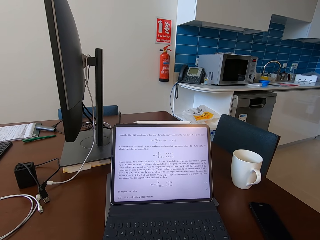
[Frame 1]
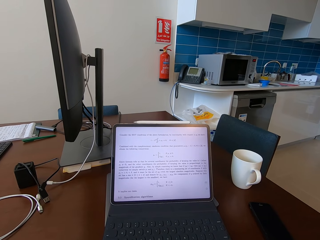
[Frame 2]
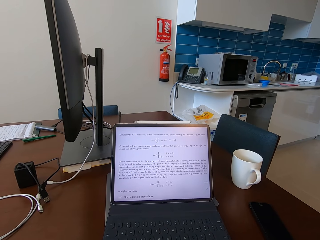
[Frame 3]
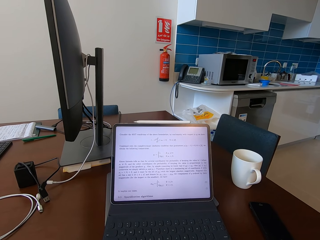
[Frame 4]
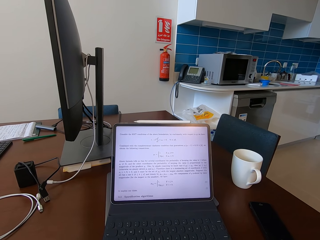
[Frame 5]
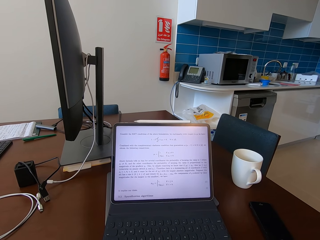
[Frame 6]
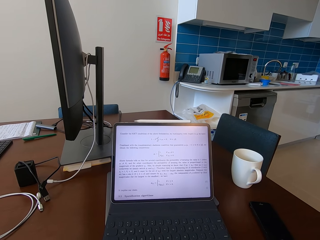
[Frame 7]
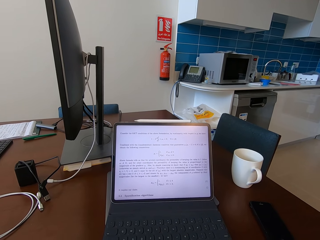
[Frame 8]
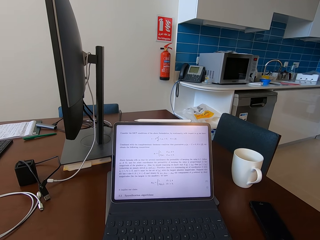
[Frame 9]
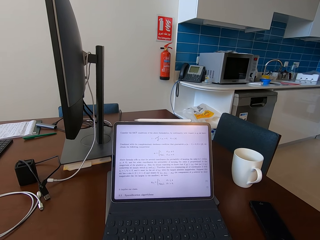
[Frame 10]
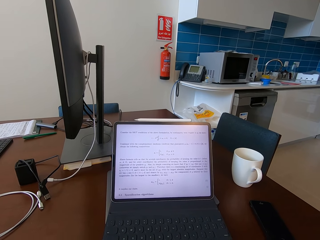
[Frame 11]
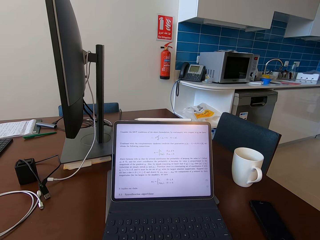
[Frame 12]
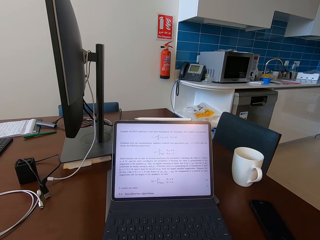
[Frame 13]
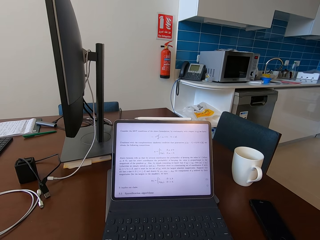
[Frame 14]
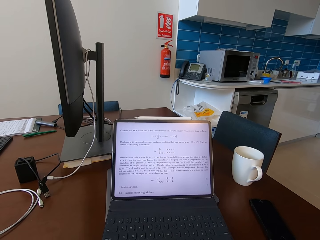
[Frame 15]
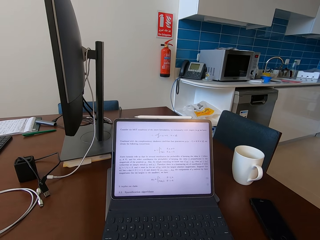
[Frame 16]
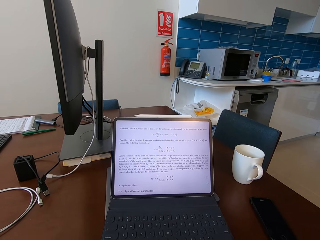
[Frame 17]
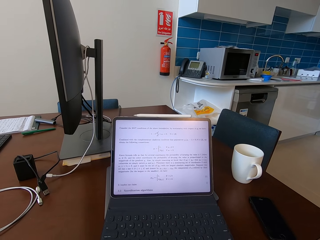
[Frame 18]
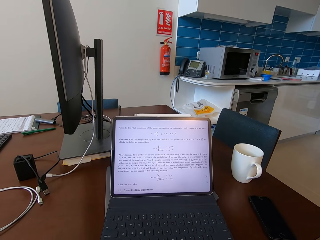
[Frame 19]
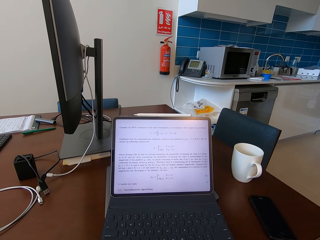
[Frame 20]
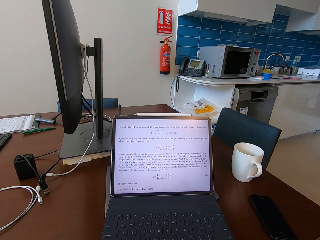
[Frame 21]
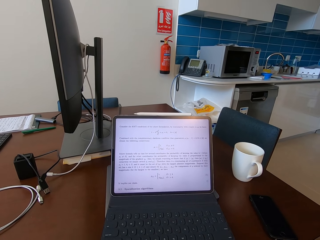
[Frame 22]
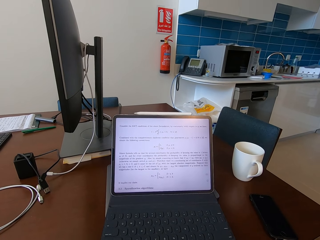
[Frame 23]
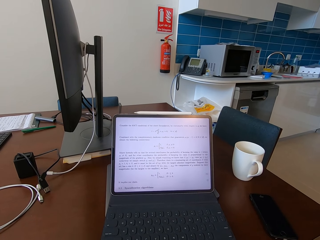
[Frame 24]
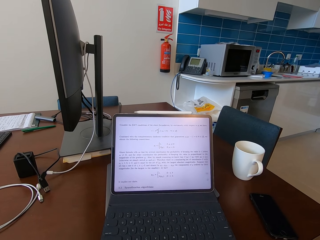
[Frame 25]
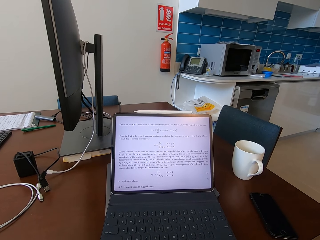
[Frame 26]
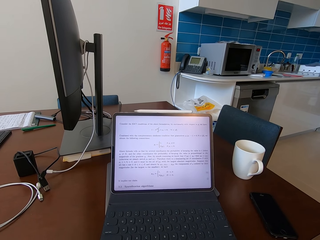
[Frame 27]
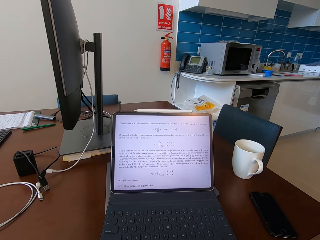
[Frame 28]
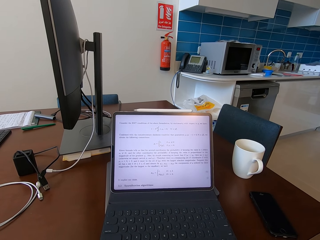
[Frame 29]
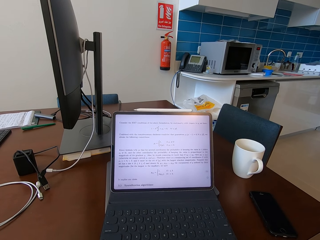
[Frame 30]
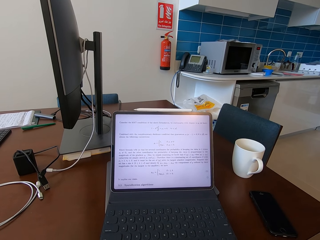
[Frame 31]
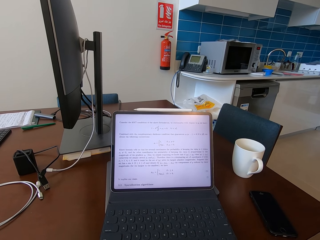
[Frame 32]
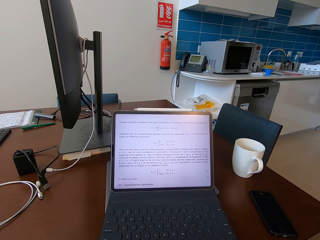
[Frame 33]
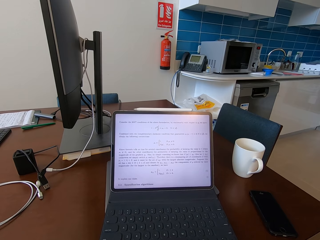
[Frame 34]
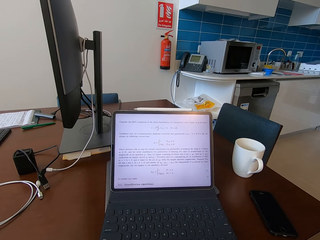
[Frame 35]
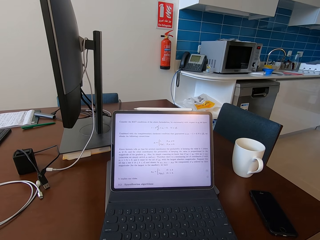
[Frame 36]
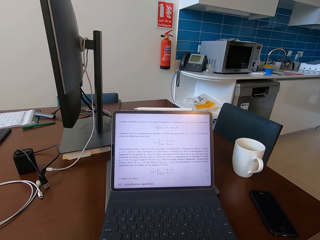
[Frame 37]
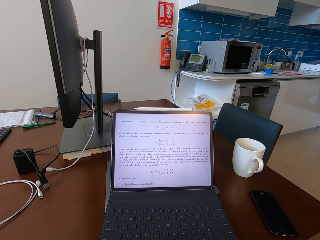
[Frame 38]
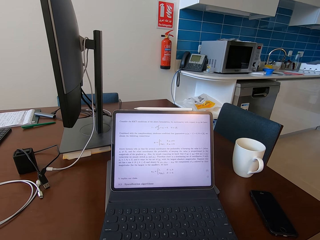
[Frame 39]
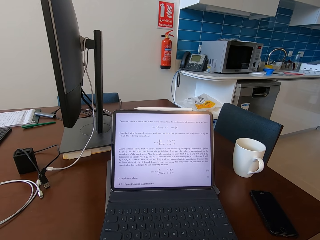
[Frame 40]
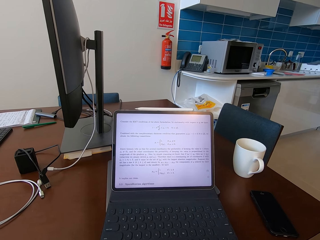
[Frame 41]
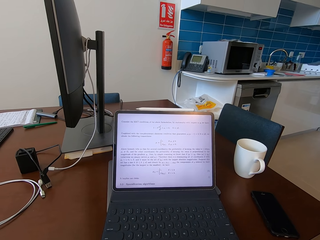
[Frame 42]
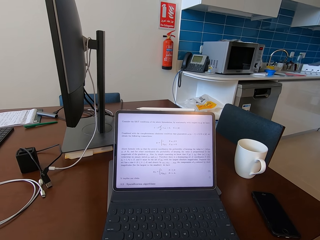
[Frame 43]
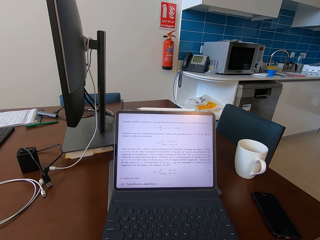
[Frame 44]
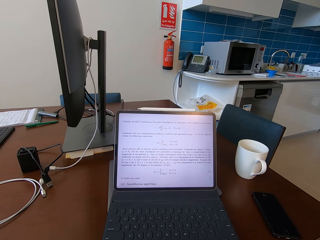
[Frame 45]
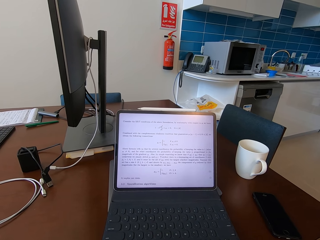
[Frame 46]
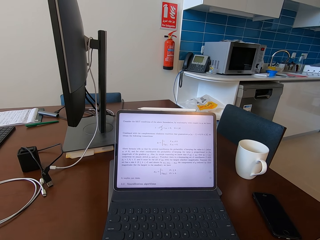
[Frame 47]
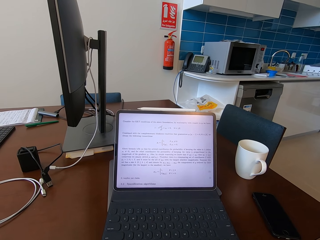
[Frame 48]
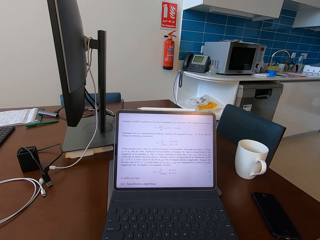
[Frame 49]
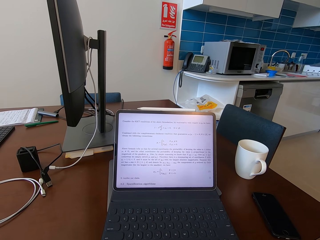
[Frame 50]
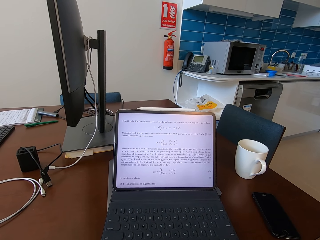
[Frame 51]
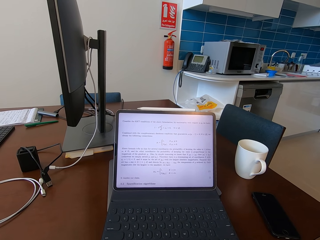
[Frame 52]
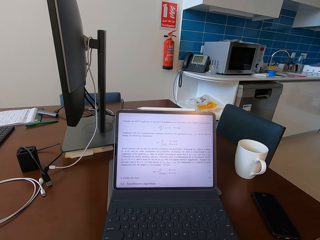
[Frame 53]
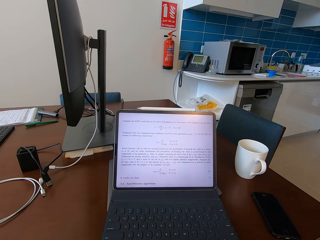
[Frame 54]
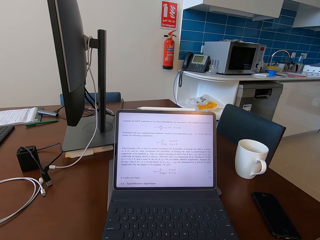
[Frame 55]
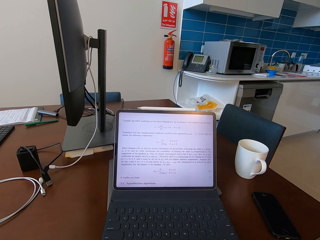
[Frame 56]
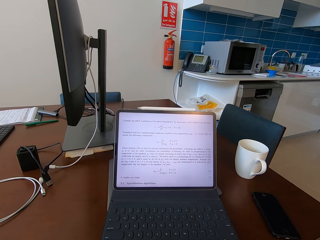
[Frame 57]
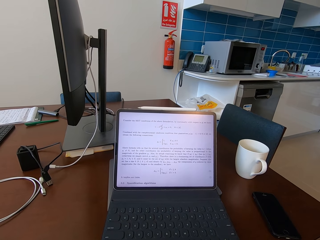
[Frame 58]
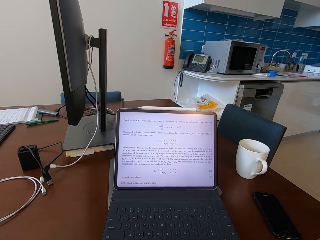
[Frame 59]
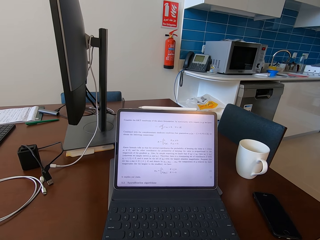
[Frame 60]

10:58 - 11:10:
The camera wearer looks at the laptop.

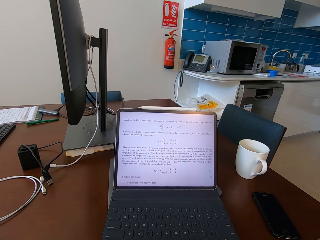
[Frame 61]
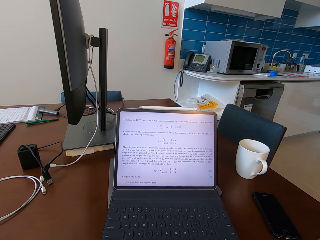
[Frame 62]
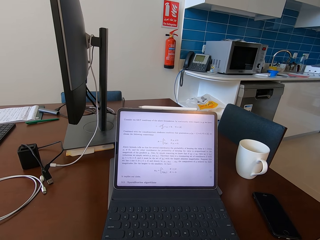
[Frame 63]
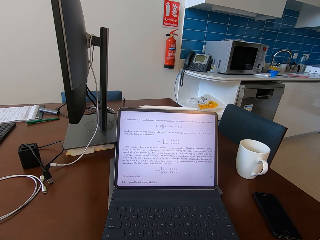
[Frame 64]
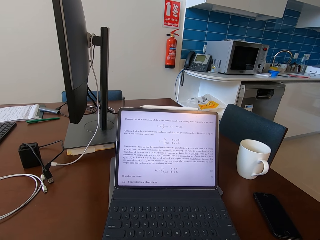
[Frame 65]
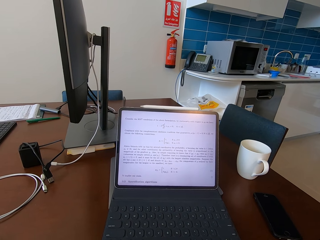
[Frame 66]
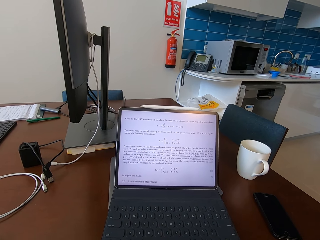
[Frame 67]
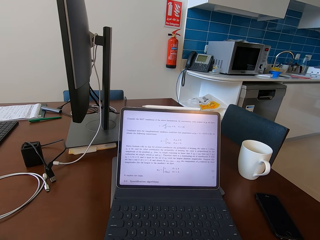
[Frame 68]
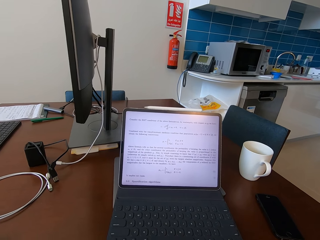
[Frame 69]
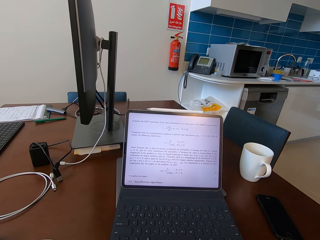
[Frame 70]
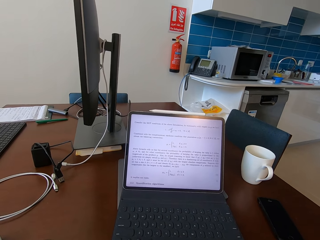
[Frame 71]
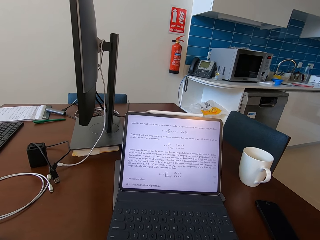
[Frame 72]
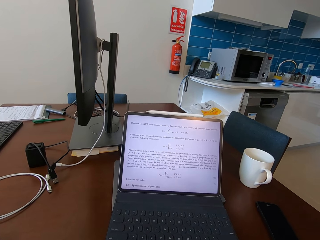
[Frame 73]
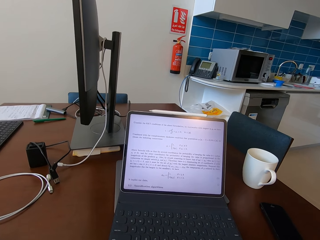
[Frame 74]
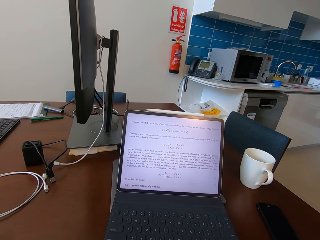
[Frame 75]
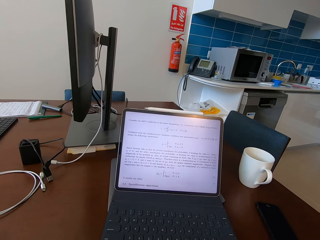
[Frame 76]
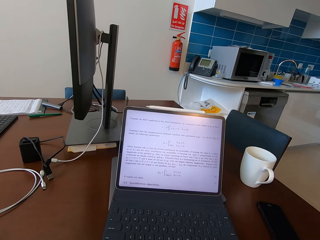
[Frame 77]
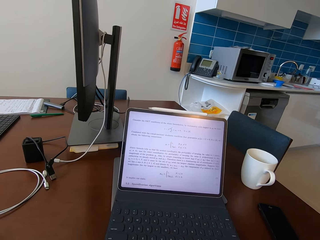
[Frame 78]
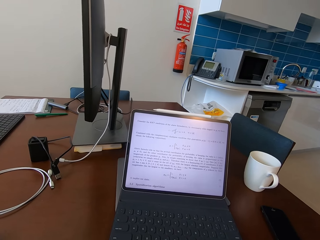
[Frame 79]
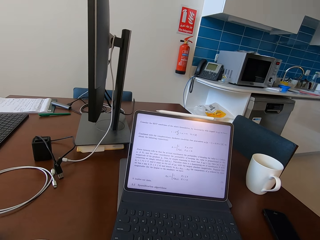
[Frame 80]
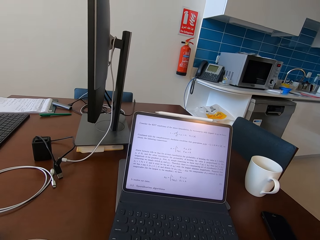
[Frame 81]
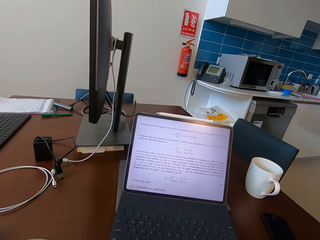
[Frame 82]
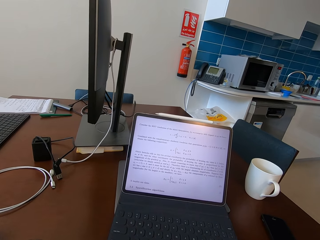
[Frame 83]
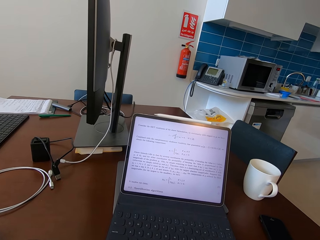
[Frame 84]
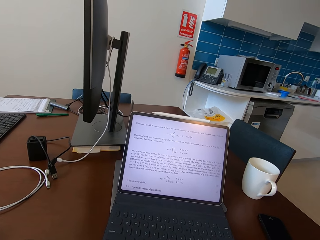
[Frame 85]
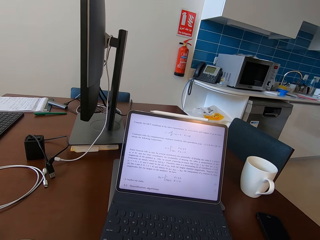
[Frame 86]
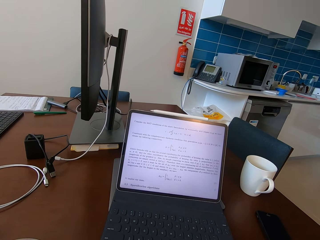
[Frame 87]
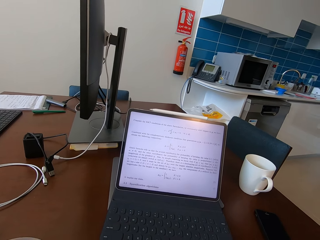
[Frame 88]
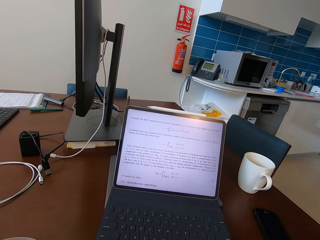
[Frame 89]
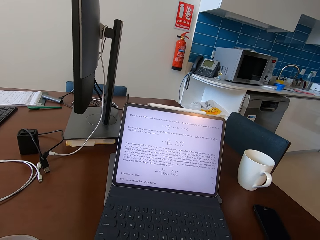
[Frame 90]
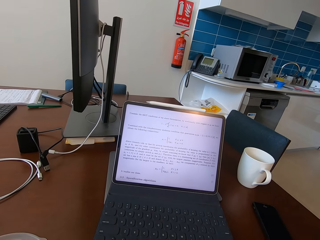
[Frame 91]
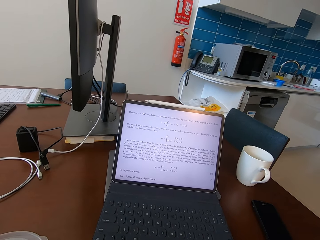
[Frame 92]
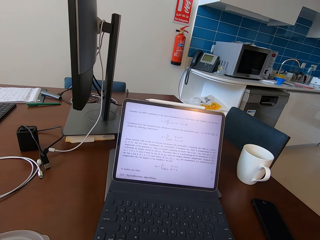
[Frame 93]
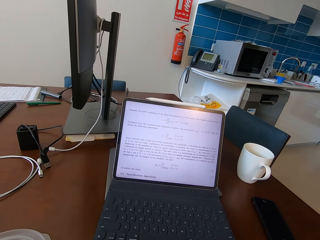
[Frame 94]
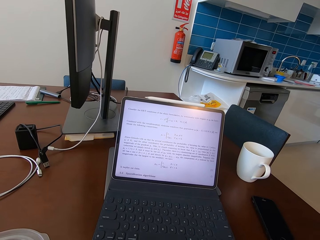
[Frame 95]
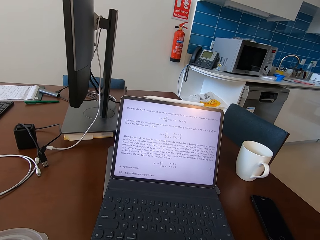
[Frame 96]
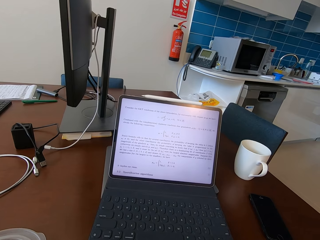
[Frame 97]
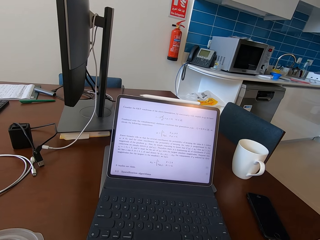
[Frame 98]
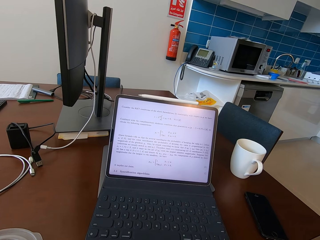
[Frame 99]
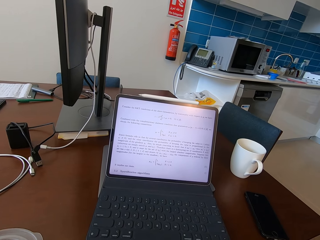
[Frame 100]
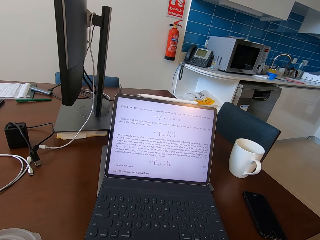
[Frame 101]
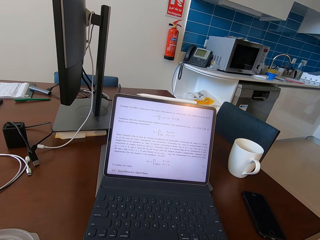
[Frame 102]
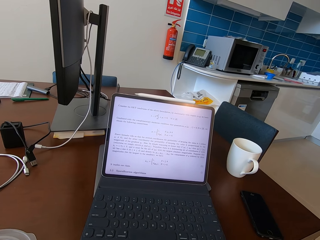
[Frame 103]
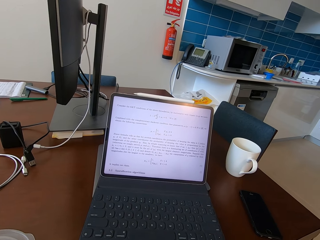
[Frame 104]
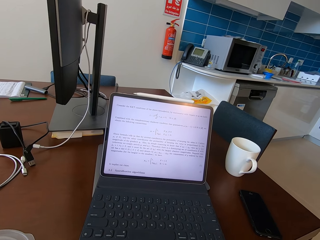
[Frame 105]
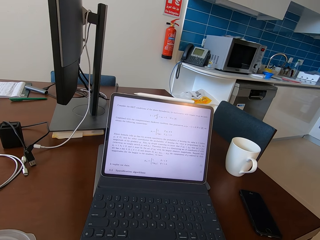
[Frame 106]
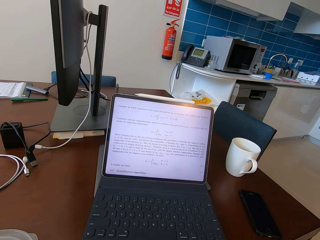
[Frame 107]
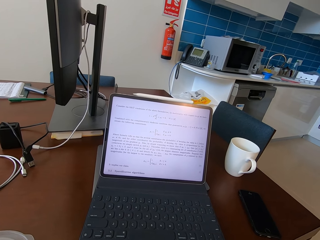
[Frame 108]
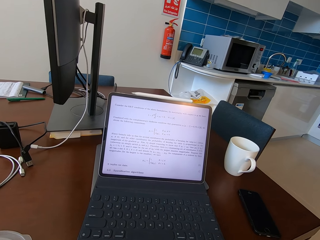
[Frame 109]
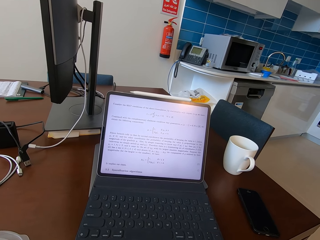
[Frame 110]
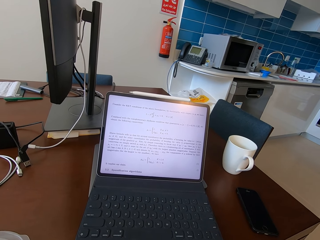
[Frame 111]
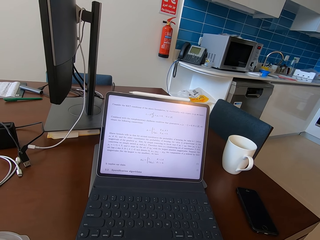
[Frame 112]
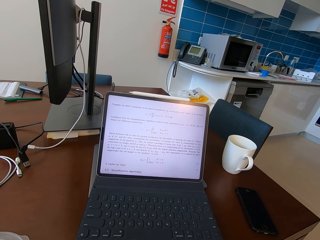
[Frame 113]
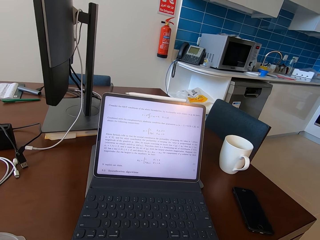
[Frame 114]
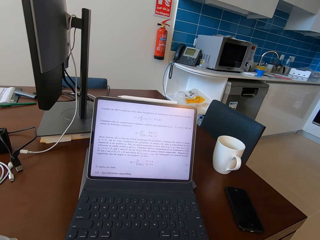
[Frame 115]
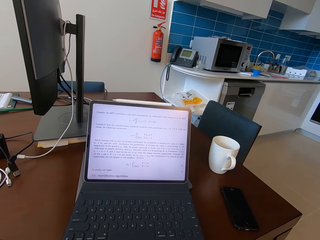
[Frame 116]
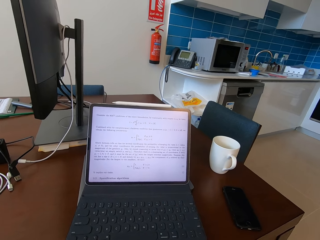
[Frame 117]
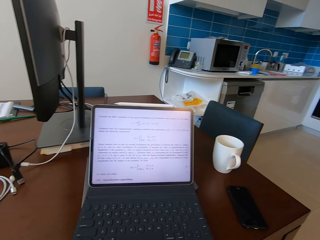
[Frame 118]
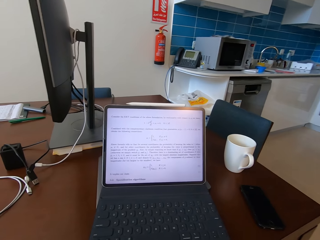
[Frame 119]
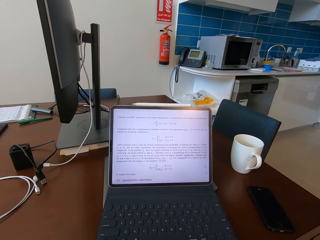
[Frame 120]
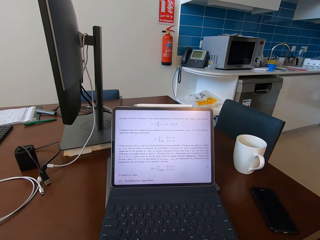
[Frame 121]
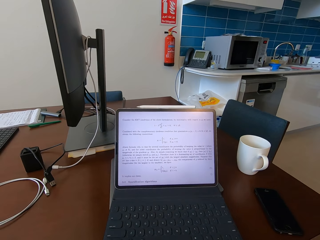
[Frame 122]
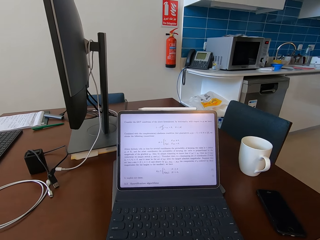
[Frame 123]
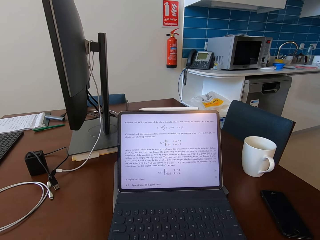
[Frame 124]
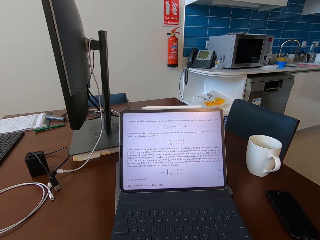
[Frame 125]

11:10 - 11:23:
The camera wearer stares at the laptop.
